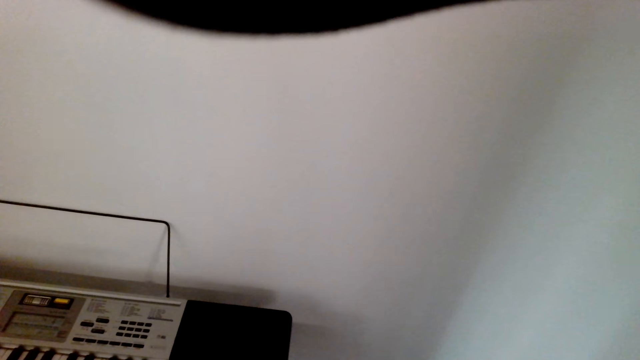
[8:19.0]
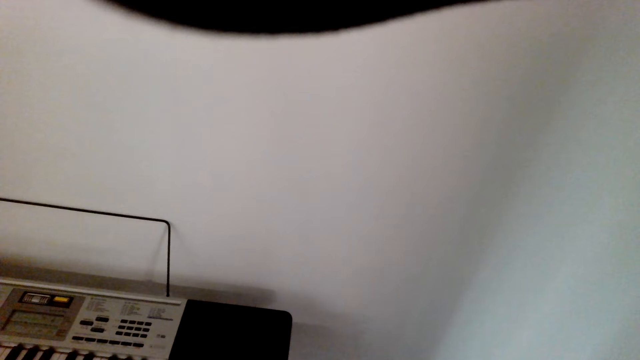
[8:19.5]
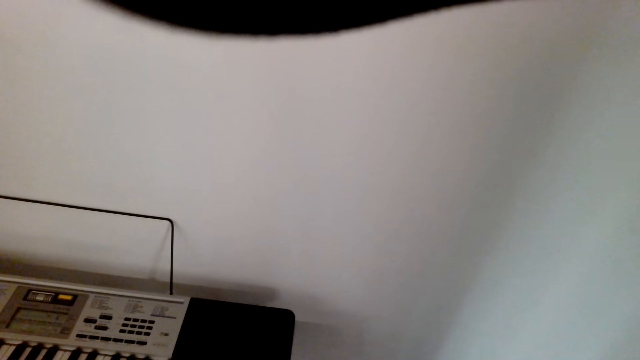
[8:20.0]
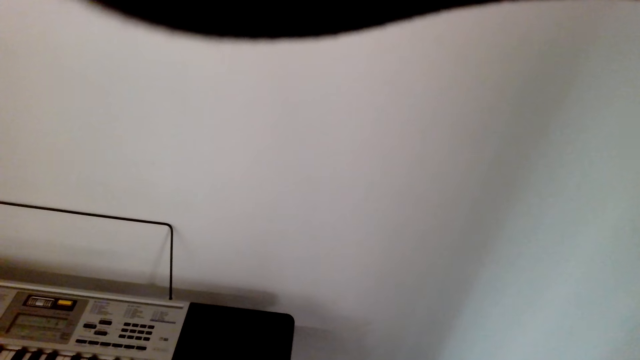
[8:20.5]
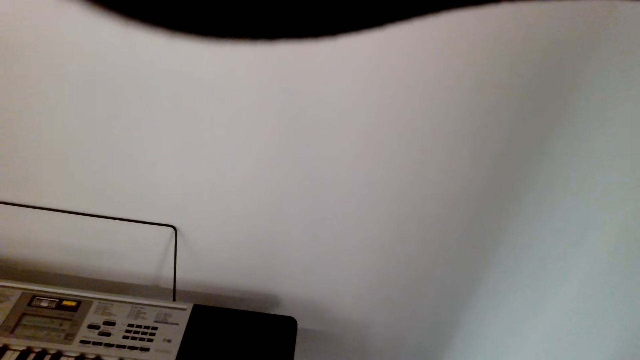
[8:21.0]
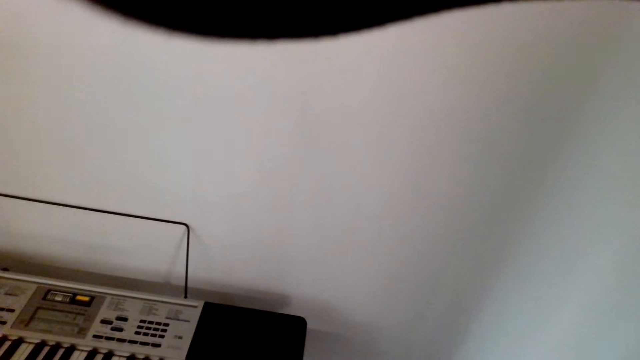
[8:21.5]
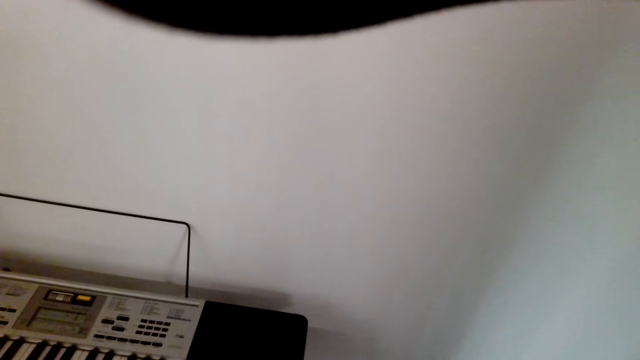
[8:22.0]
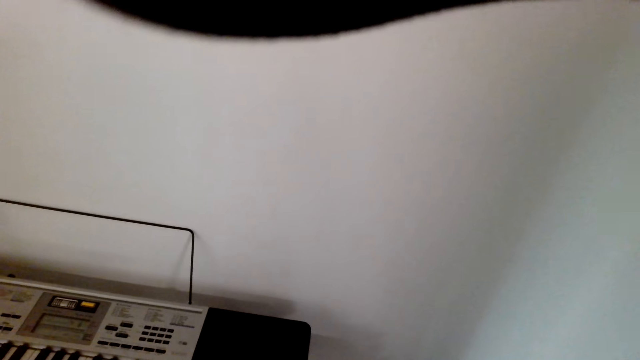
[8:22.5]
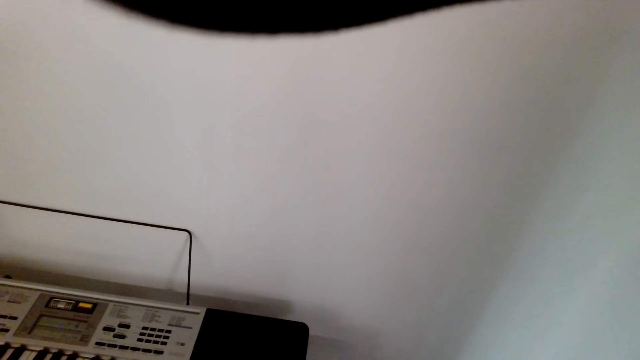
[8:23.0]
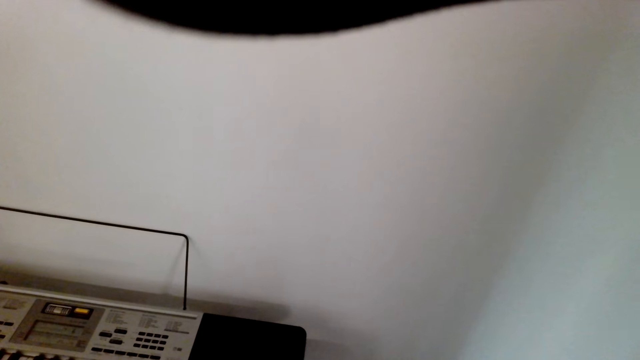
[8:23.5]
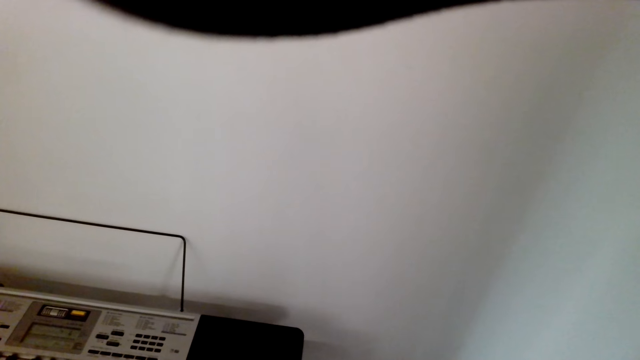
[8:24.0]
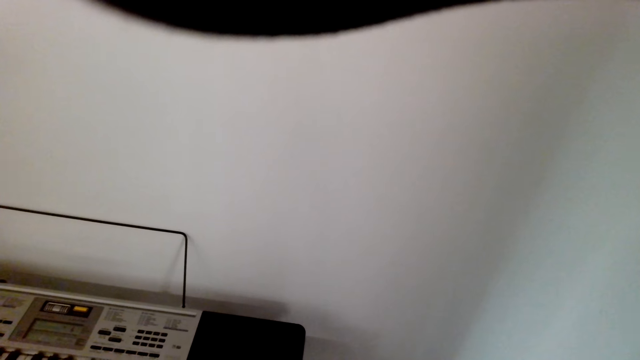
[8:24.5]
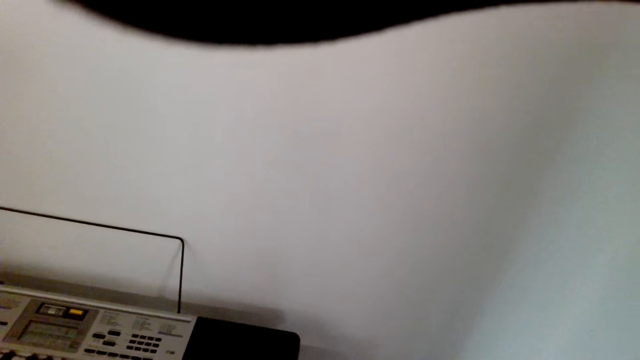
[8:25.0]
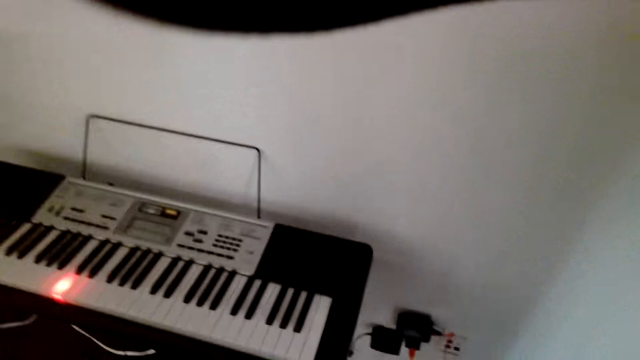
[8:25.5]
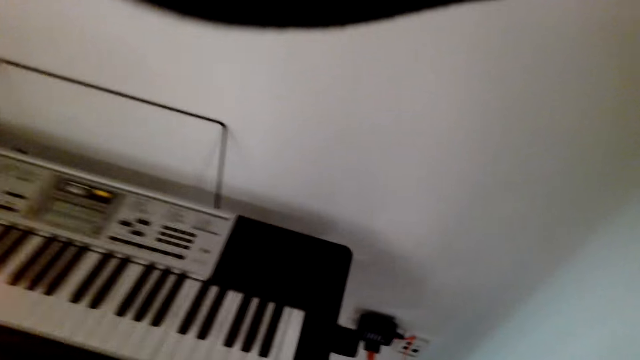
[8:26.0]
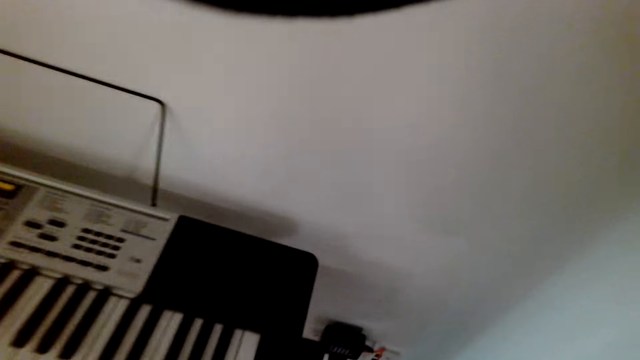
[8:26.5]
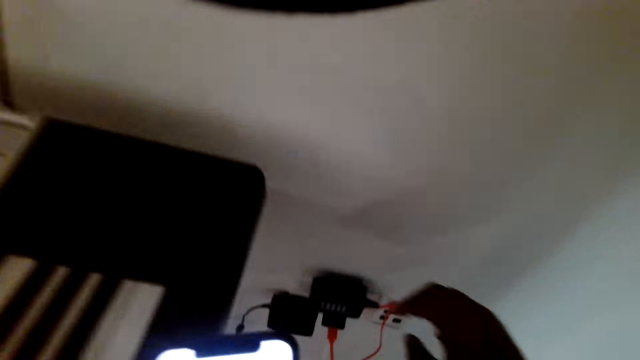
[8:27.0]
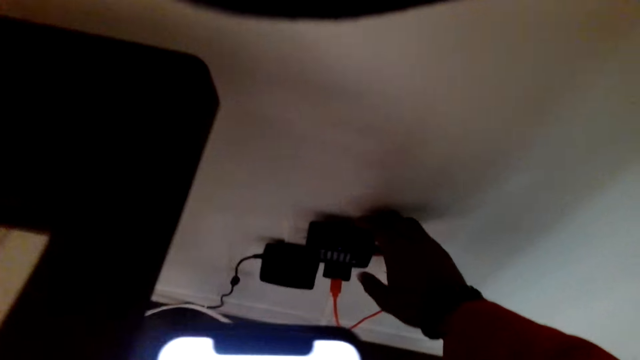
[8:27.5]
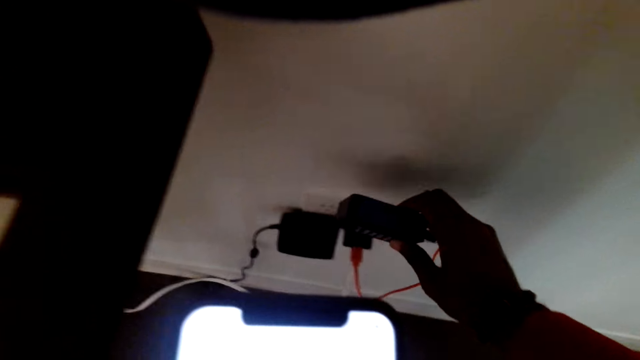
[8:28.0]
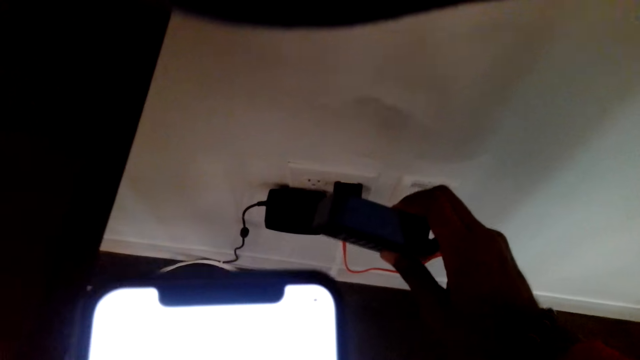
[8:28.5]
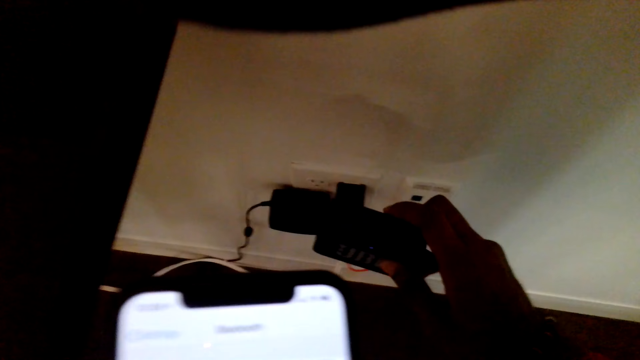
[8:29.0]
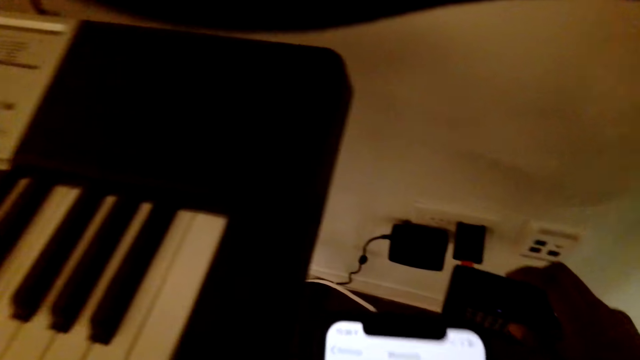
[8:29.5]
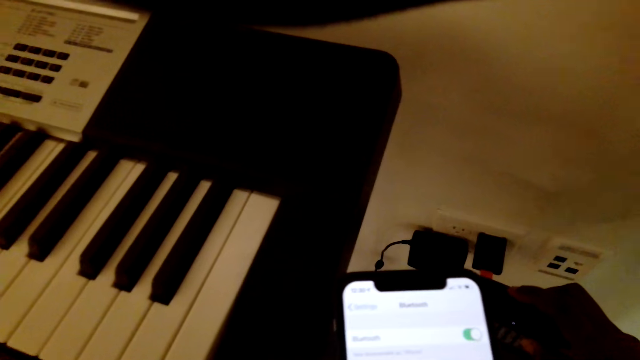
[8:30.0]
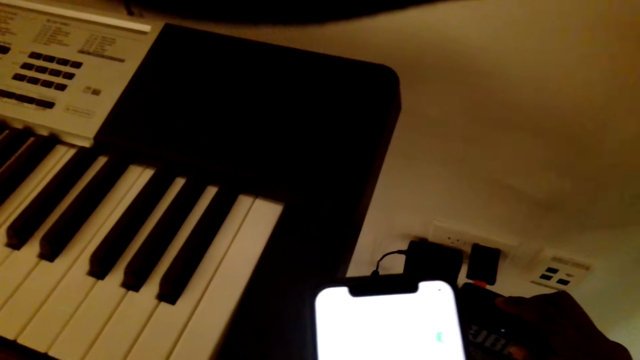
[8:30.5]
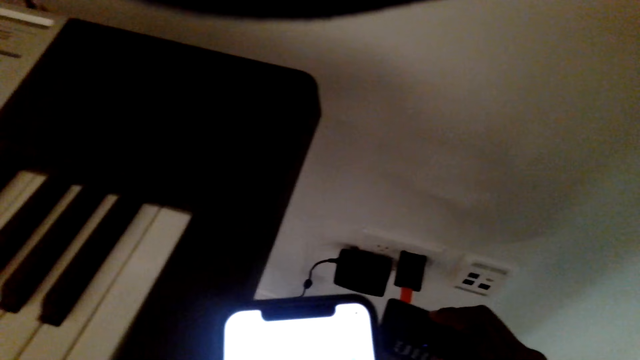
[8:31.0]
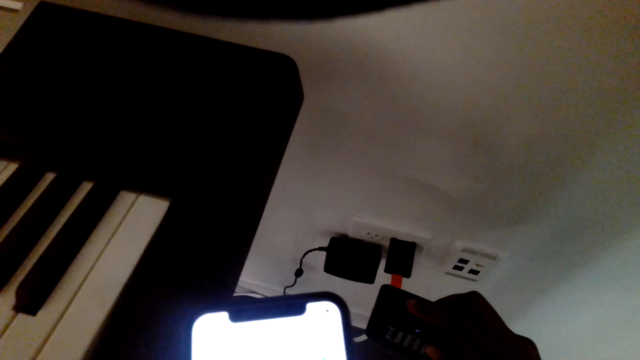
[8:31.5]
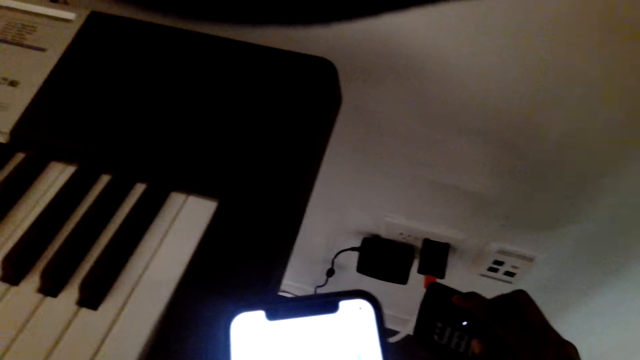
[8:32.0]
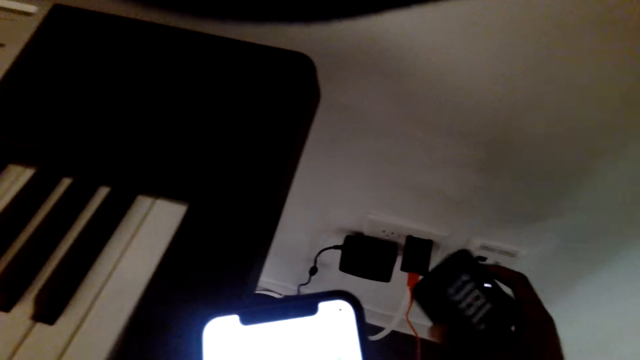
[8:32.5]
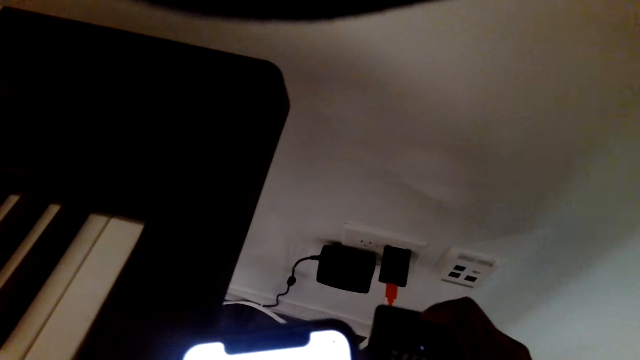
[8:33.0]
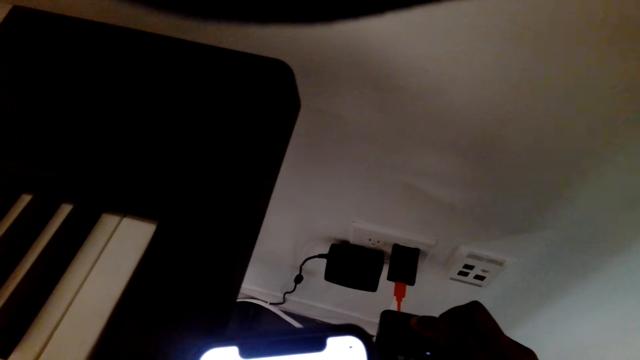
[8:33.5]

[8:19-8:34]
The camera wearer picks up the phone from the charger. They hold the phone.

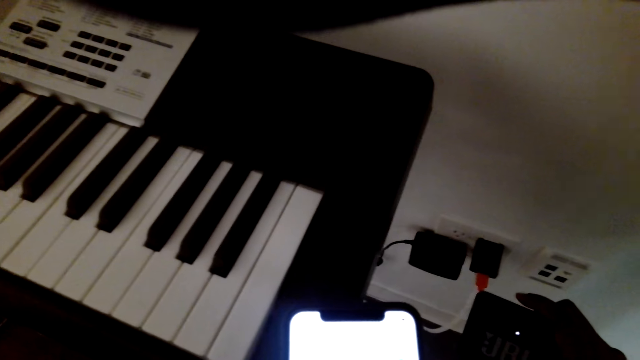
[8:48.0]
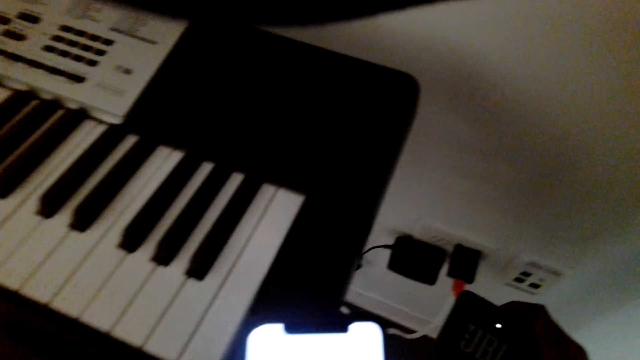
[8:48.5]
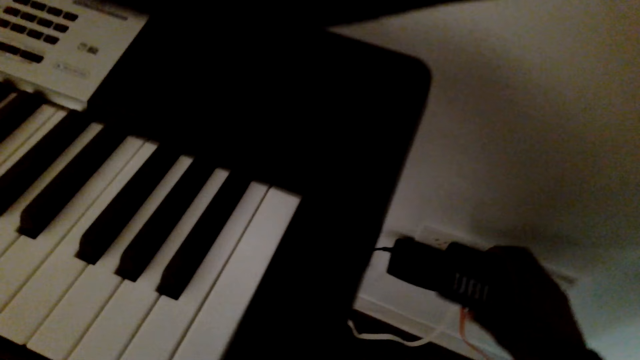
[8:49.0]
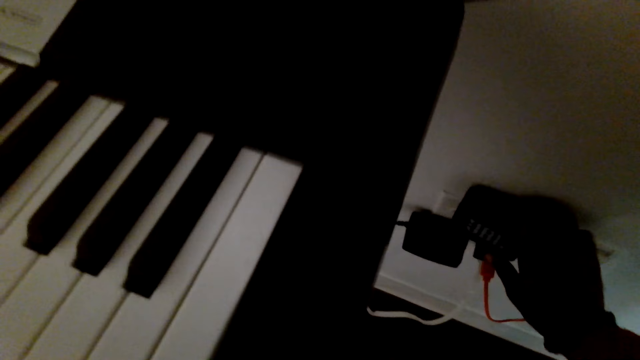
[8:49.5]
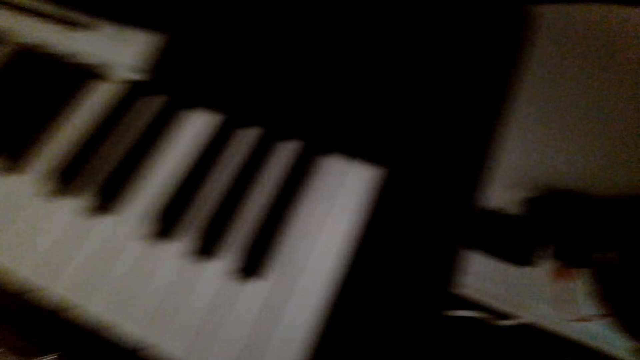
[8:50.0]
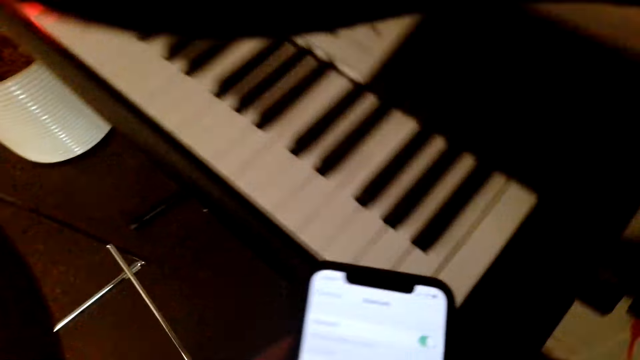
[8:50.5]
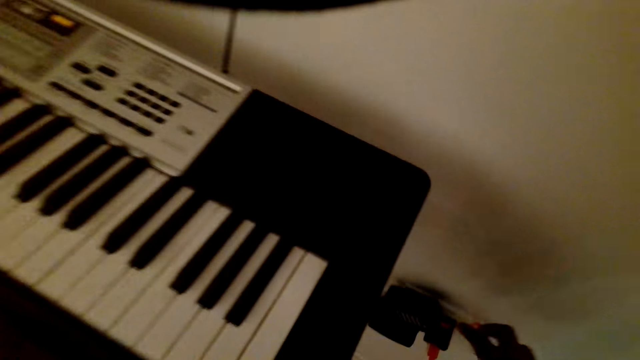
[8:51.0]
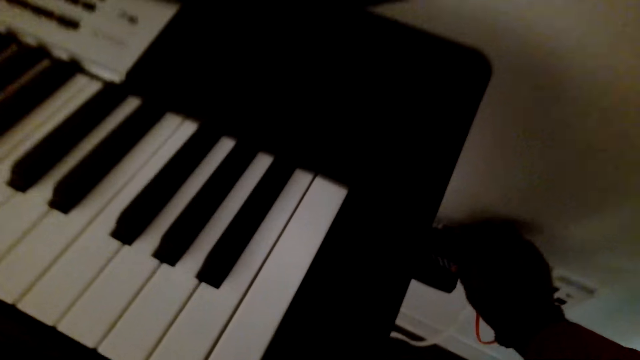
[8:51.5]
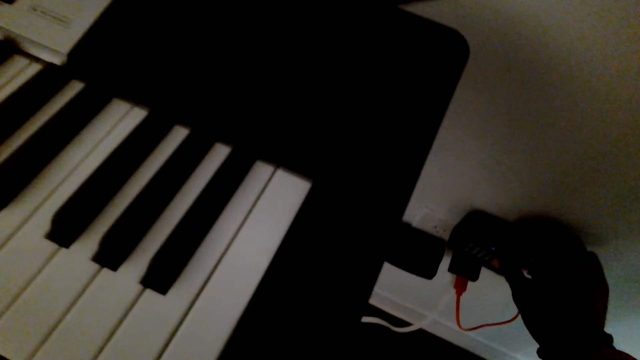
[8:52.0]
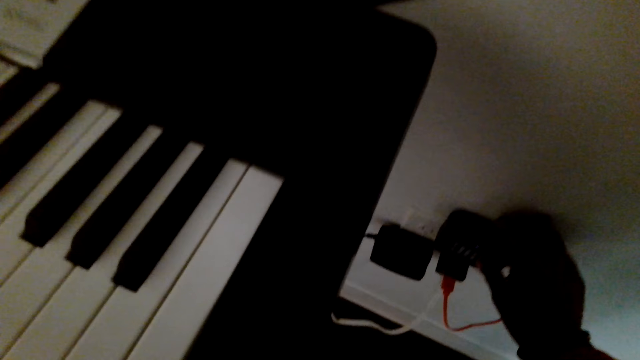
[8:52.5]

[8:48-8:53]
The camera wearer returns something.
